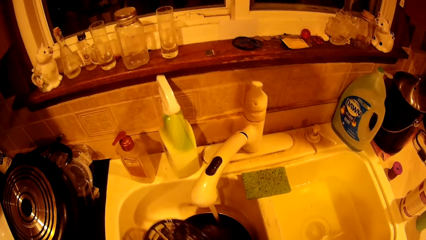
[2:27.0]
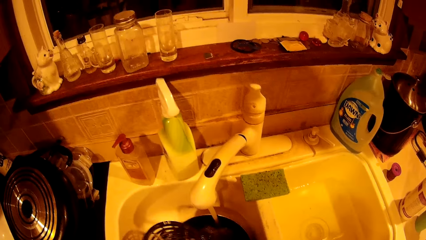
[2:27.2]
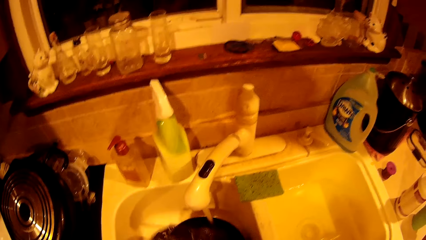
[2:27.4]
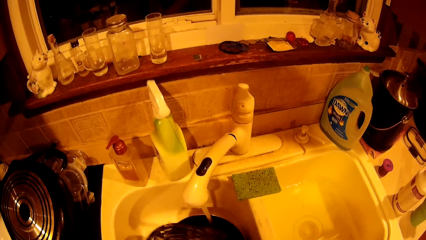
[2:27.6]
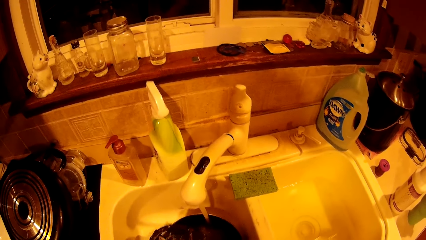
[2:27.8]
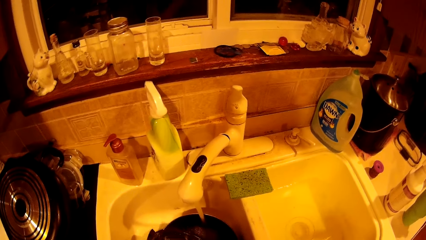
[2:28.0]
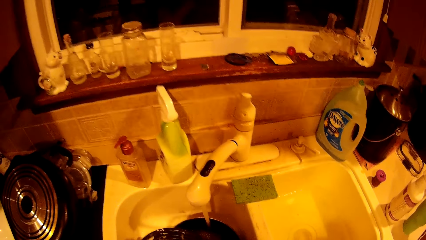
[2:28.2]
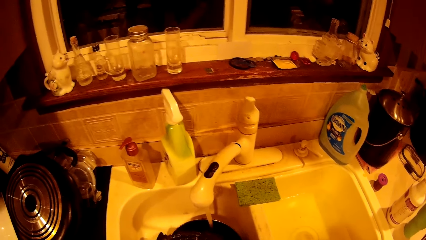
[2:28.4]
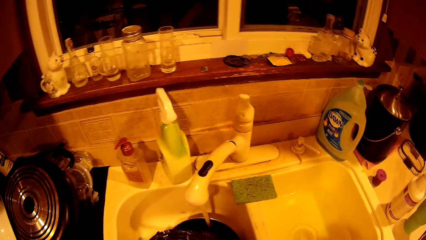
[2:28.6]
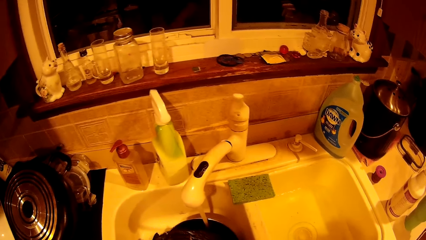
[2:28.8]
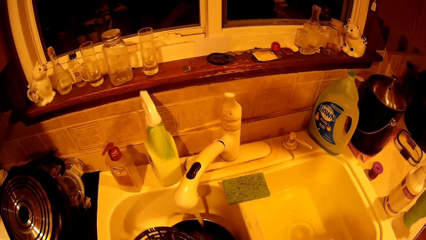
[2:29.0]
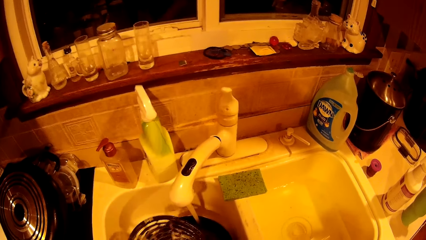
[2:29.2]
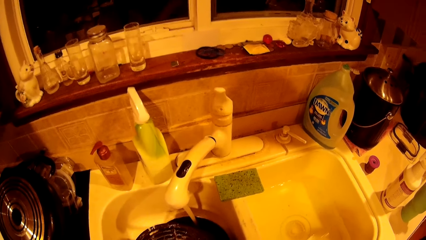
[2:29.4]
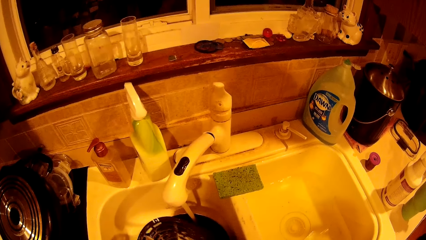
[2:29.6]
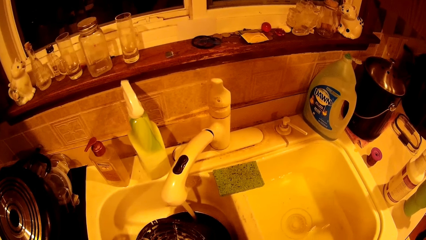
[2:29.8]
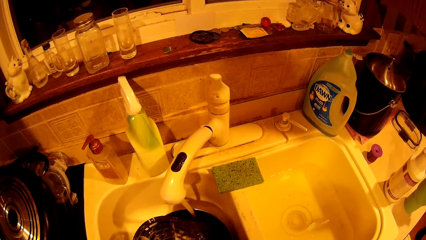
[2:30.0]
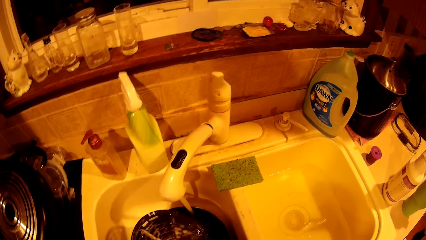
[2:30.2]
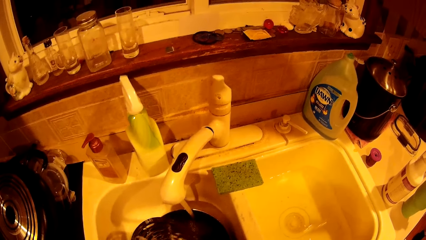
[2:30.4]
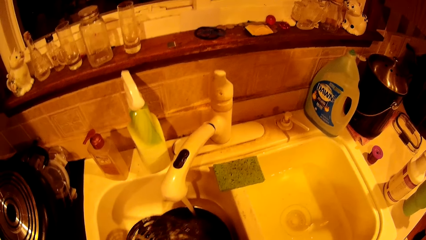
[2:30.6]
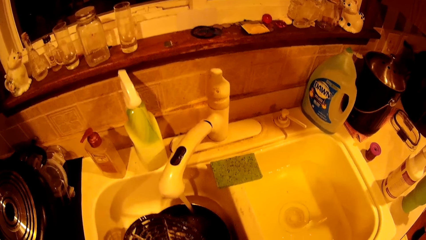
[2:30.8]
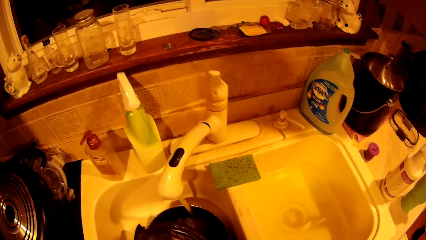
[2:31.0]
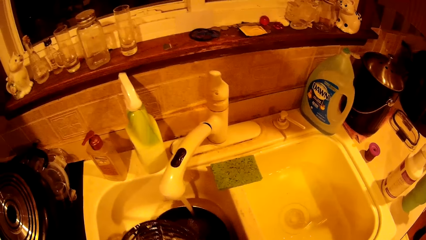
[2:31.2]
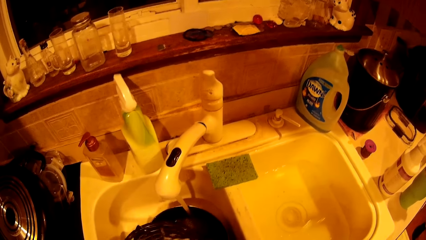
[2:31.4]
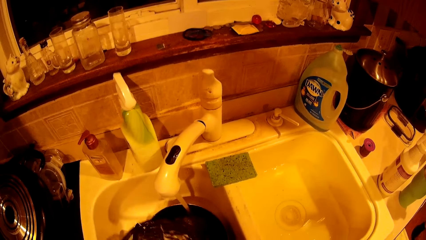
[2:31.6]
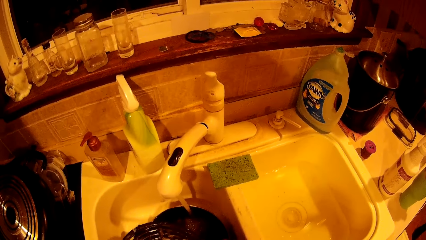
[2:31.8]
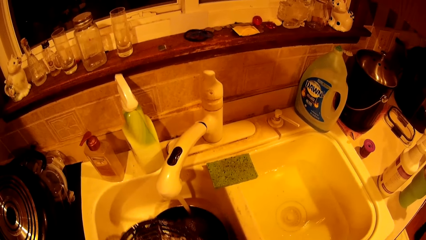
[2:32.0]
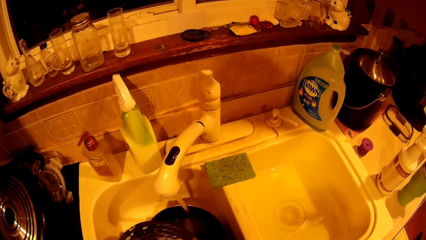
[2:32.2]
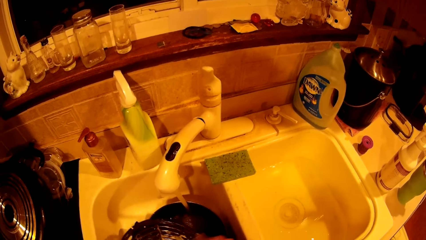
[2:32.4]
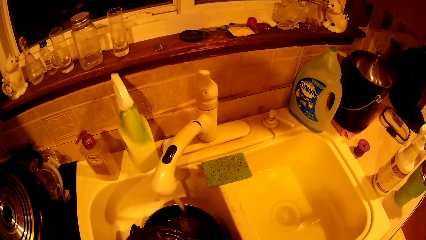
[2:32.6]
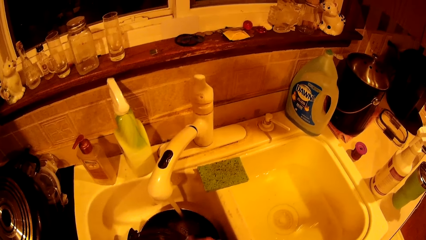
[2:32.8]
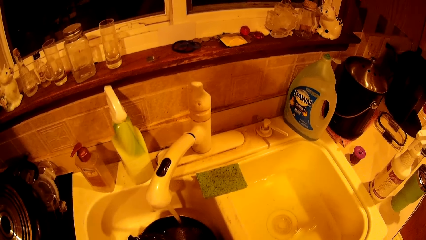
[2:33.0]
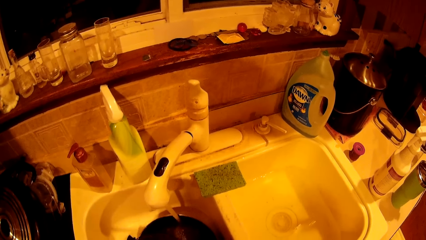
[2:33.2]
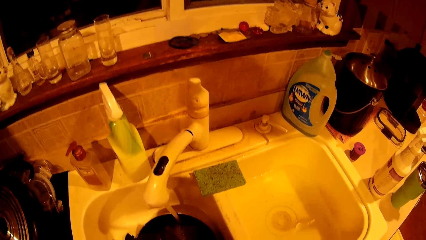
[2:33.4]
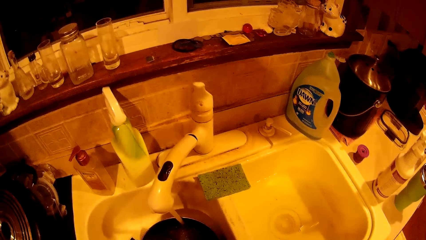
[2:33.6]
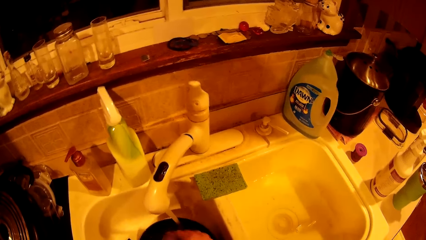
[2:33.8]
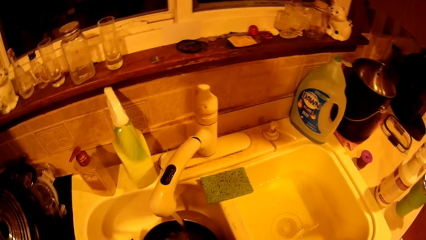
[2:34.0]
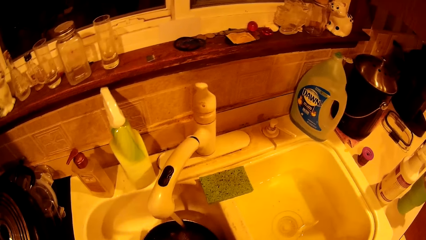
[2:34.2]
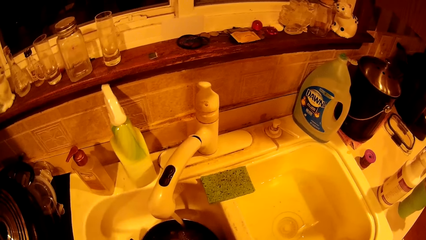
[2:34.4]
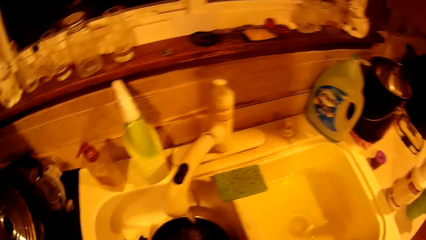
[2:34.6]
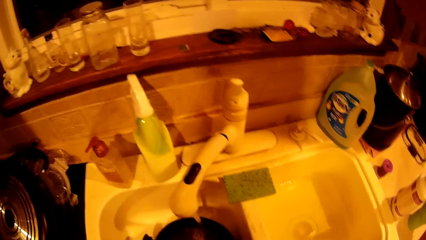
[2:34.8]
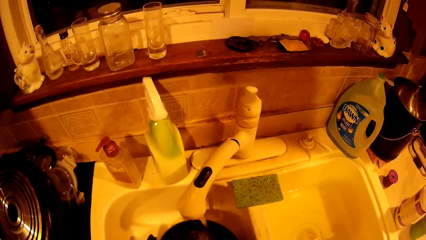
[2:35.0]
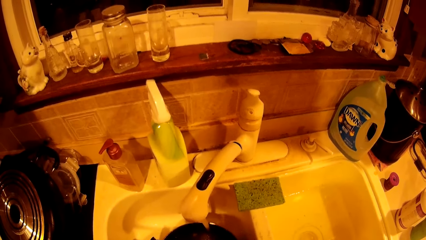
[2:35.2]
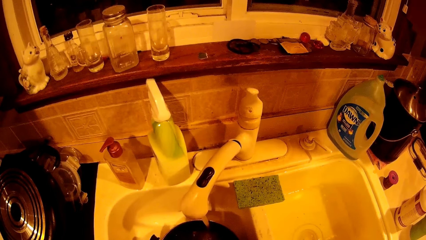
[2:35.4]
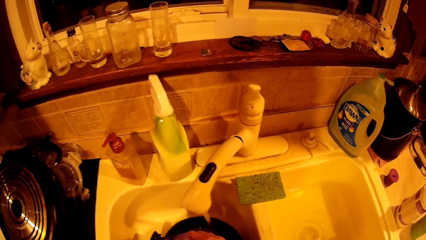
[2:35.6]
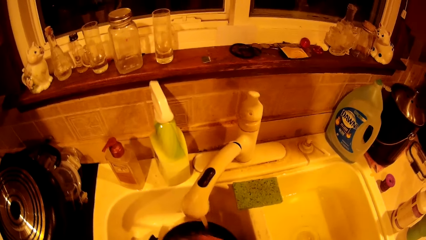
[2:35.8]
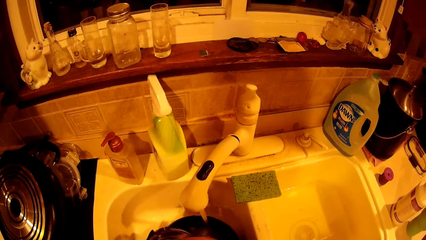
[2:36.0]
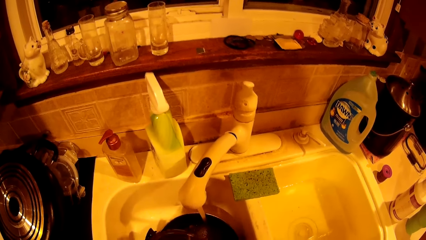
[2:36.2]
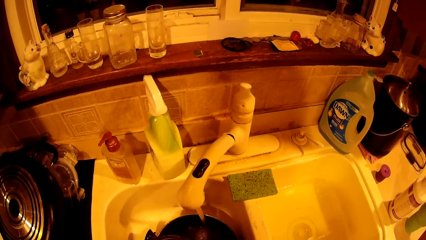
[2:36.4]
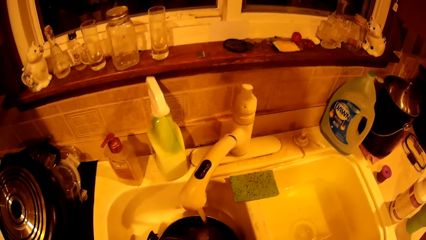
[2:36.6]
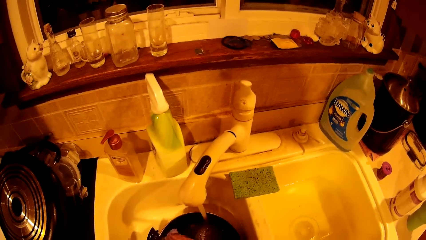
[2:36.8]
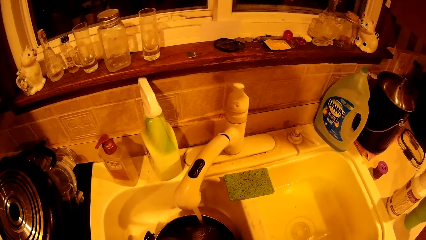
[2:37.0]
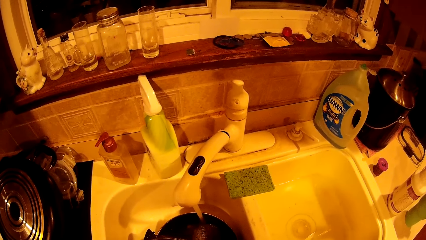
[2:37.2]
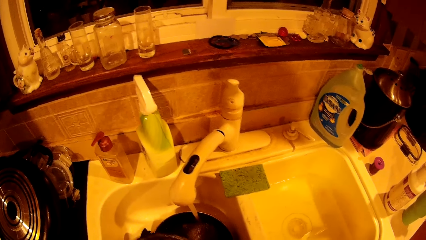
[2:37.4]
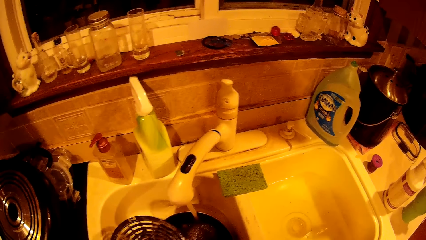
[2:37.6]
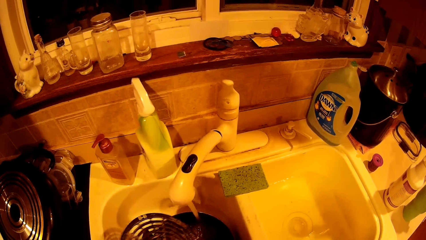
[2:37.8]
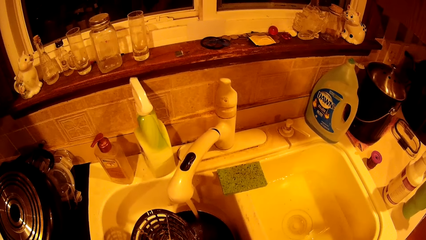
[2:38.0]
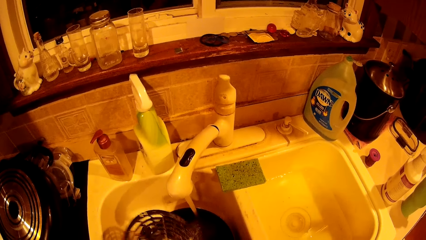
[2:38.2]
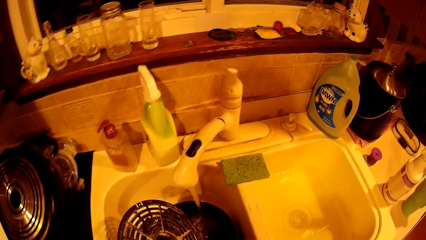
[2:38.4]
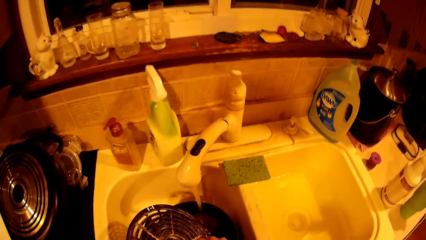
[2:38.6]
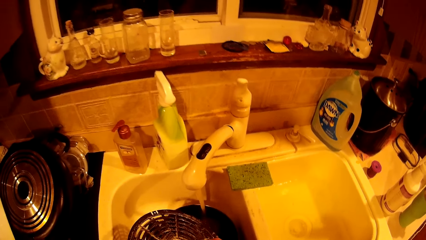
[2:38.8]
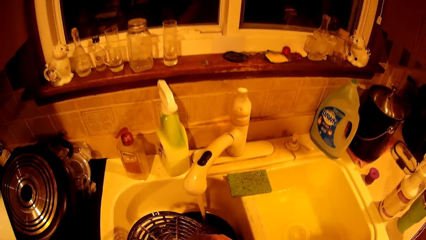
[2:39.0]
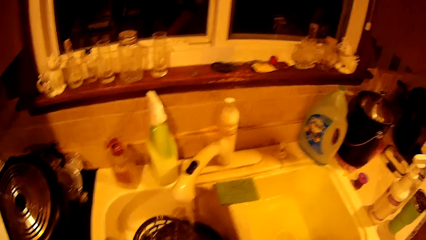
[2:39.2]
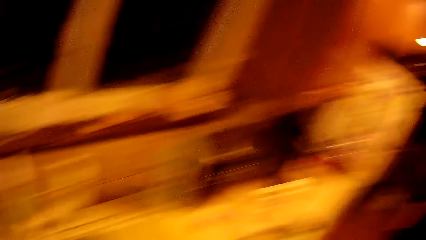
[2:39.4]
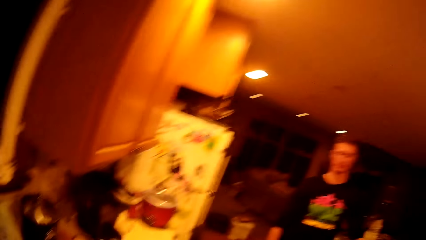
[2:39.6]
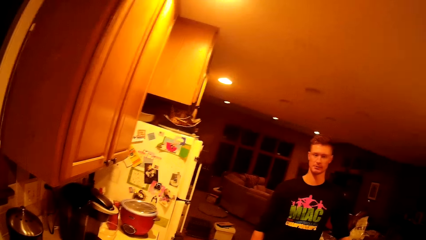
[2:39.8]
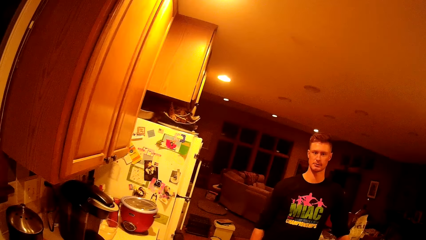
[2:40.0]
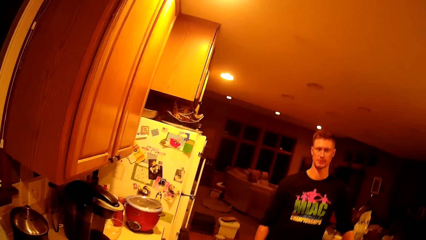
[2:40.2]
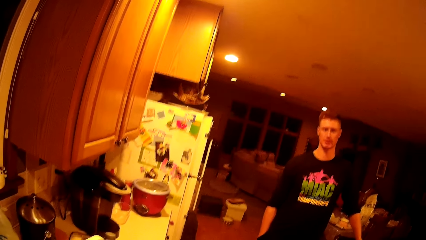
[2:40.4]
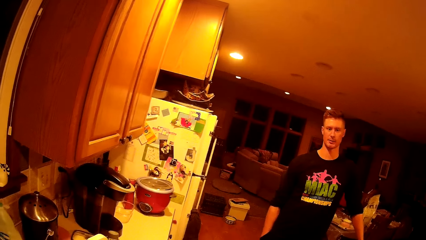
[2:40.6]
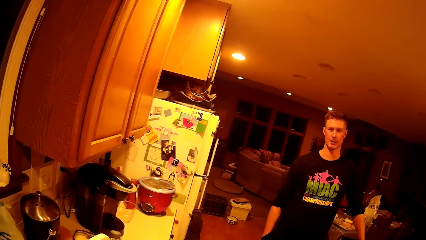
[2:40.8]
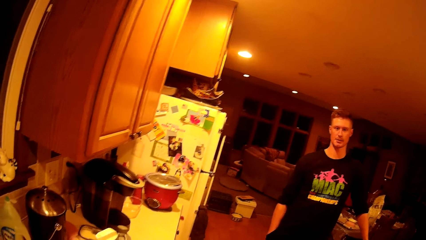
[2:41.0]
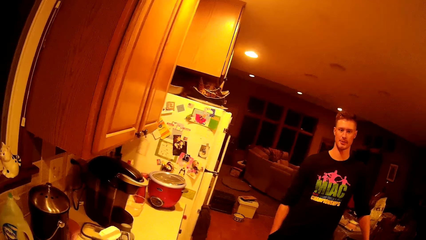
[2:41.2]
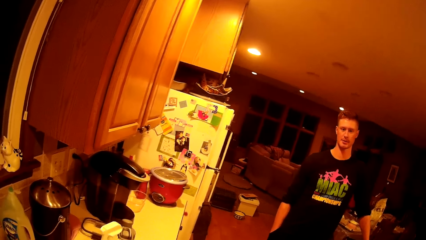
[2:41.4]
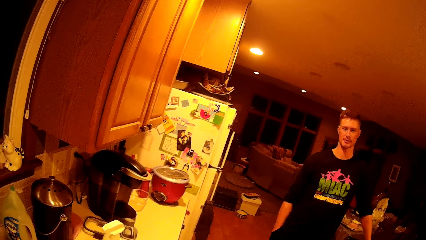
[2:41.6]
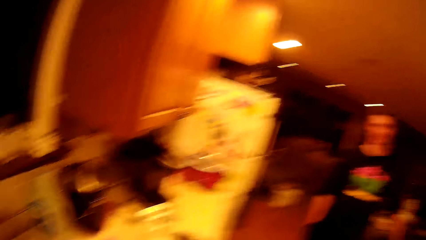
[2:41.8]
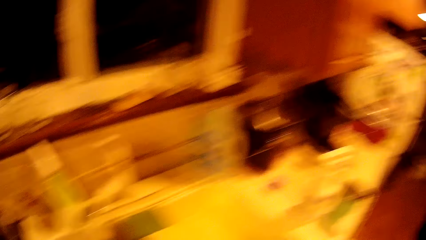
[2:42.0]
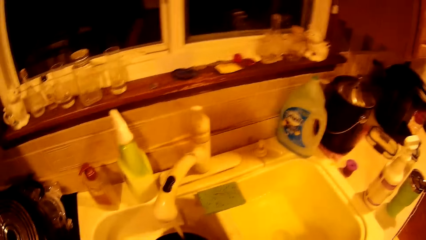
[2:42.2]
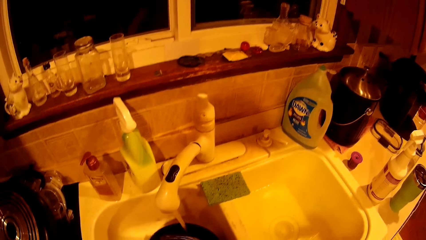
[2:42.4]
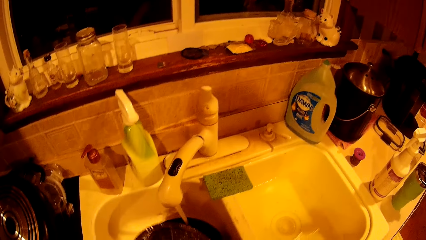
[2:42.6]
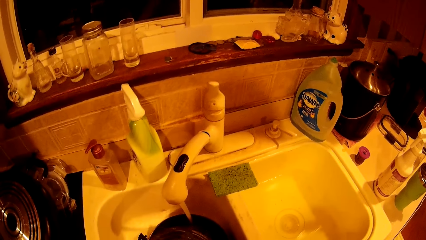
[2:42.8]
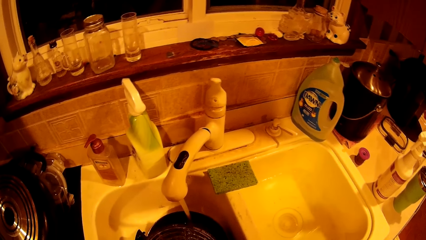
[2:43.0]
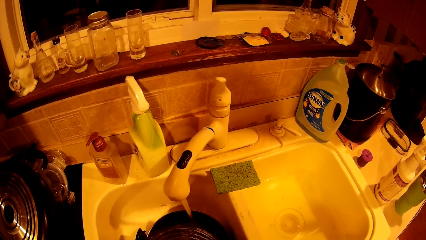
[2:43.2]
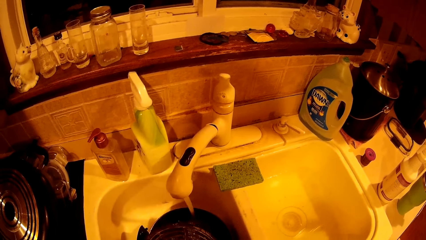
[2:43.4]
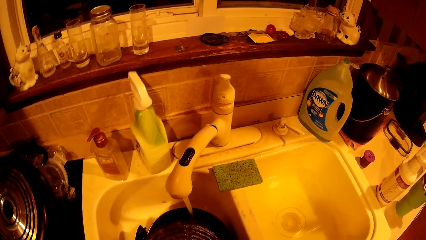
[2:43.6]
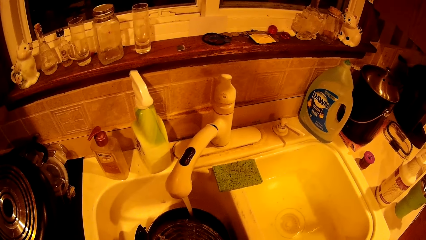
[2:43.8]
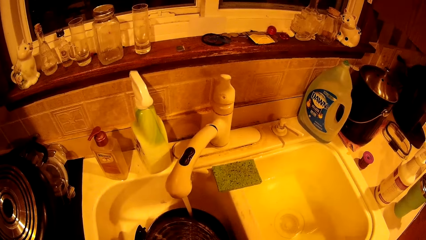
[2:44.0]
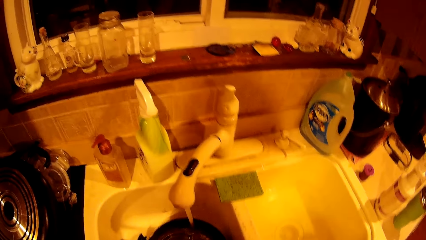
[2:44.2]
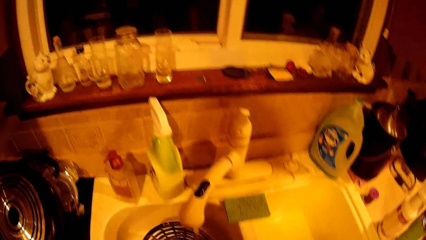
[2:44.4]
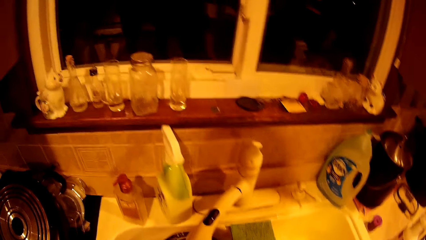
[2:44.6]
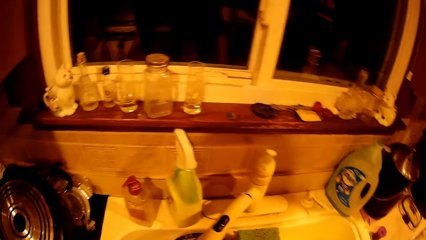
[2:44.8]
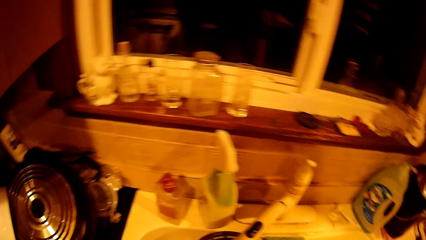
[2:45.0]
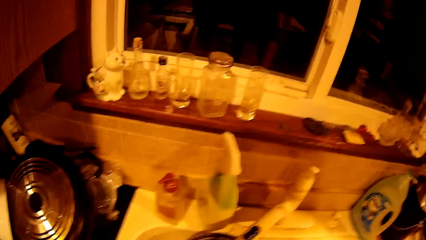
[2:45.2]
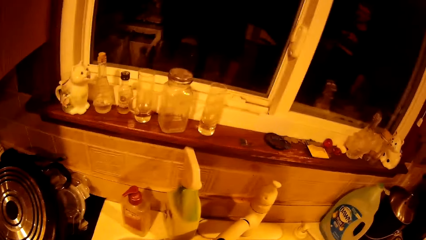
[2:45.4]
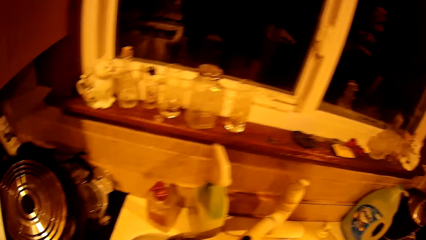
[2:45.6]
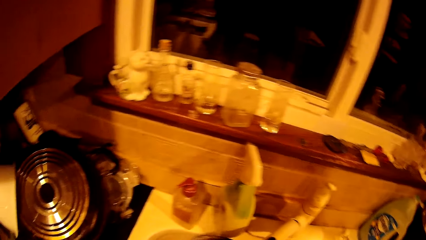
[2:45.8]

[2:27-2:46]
The camera wearer looks around.
